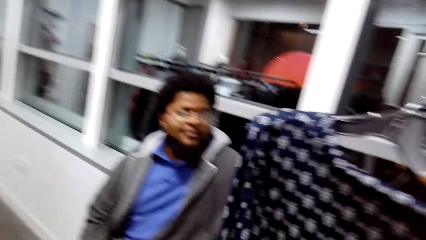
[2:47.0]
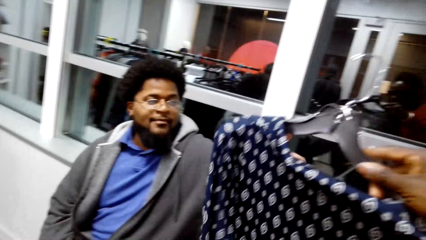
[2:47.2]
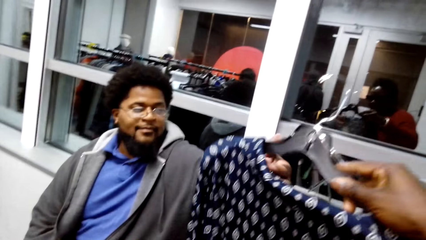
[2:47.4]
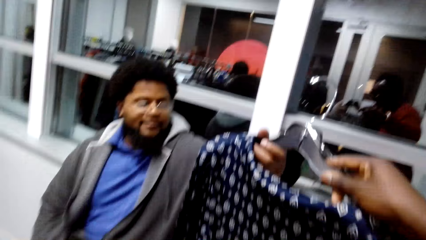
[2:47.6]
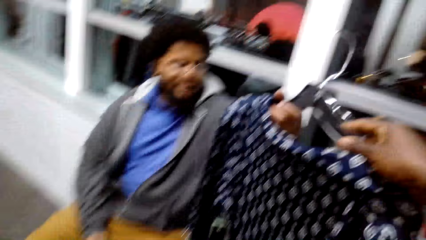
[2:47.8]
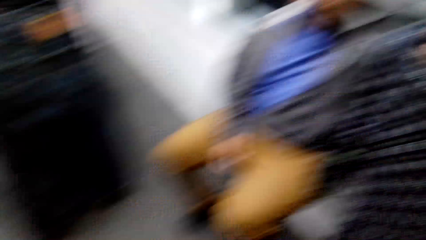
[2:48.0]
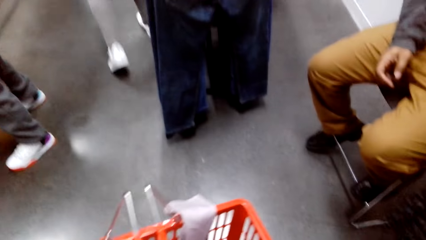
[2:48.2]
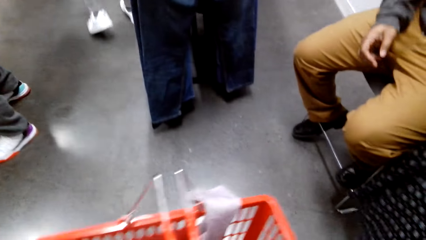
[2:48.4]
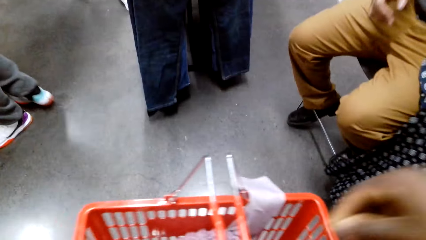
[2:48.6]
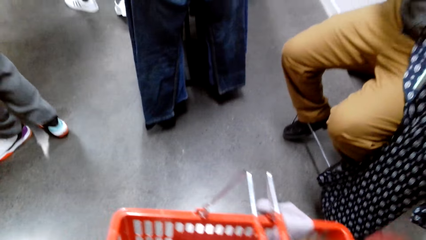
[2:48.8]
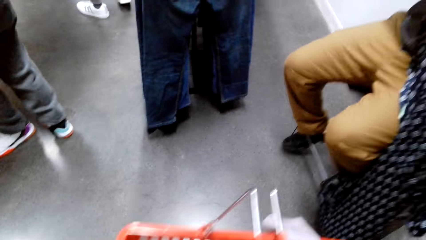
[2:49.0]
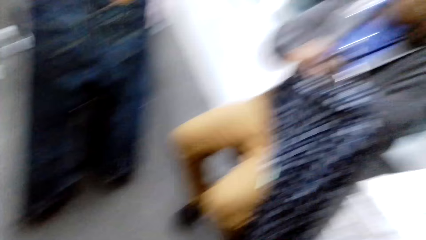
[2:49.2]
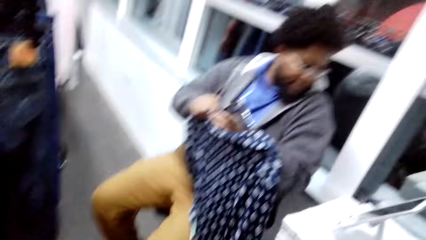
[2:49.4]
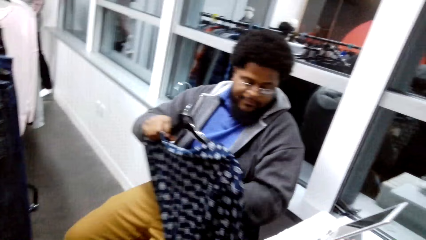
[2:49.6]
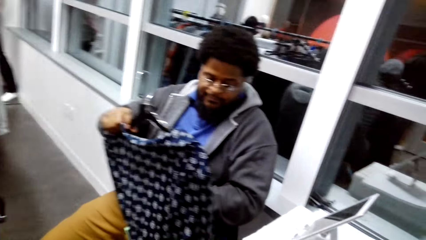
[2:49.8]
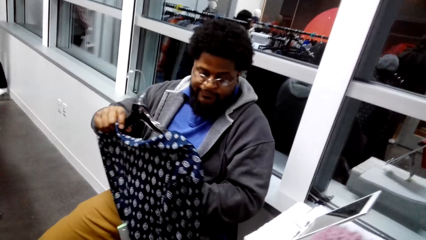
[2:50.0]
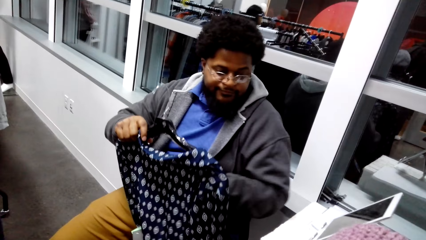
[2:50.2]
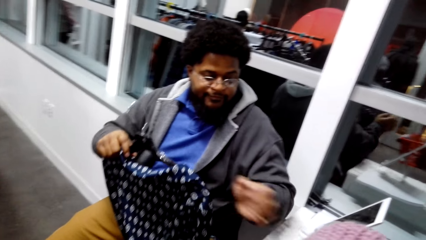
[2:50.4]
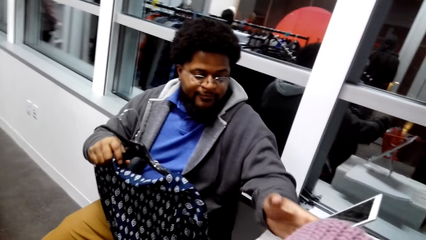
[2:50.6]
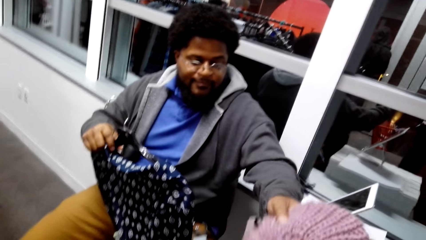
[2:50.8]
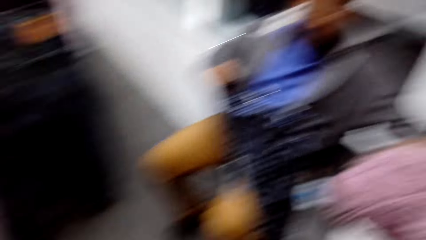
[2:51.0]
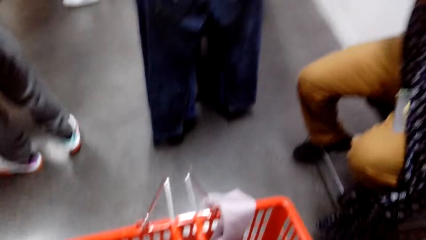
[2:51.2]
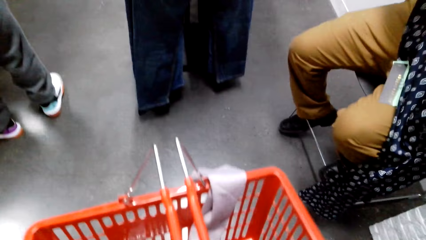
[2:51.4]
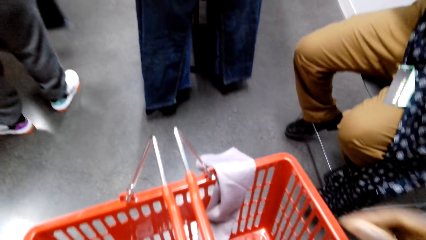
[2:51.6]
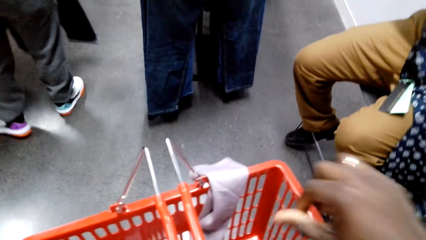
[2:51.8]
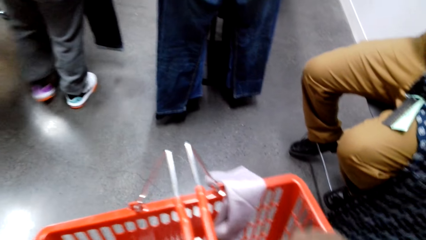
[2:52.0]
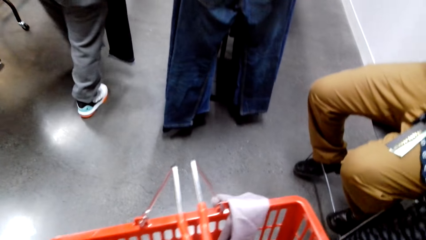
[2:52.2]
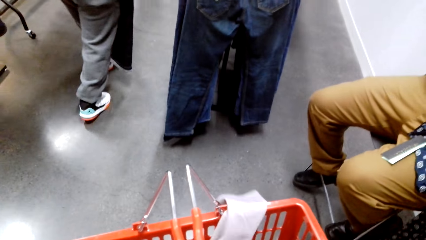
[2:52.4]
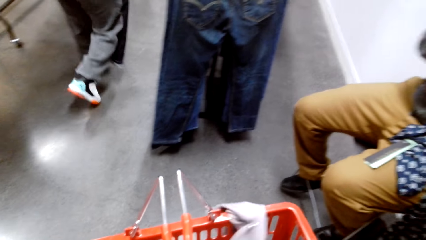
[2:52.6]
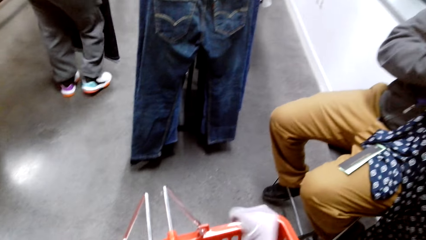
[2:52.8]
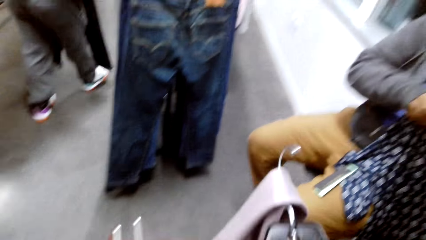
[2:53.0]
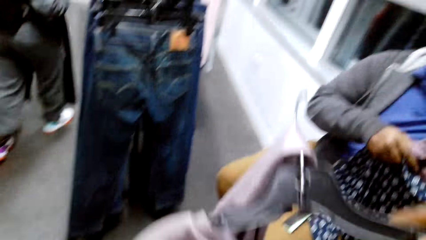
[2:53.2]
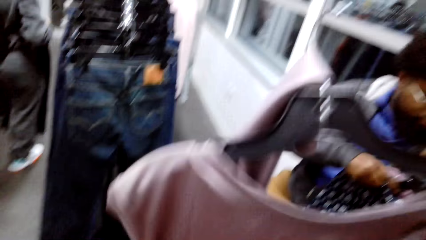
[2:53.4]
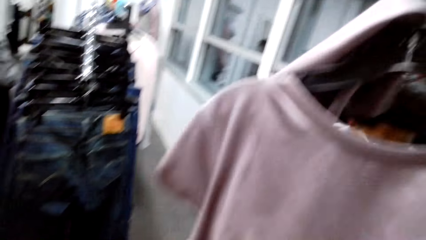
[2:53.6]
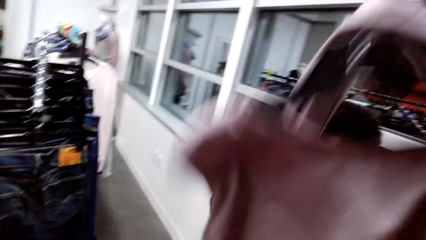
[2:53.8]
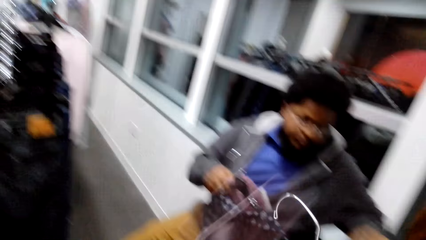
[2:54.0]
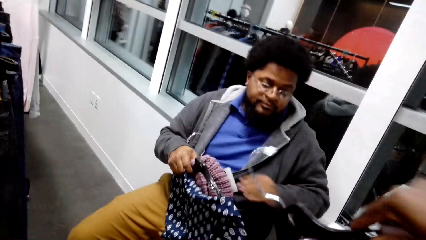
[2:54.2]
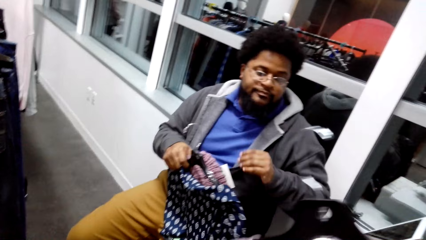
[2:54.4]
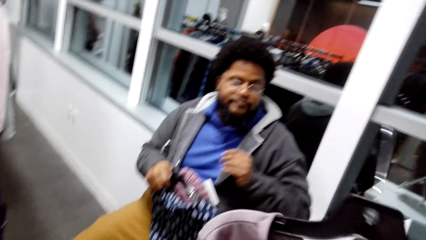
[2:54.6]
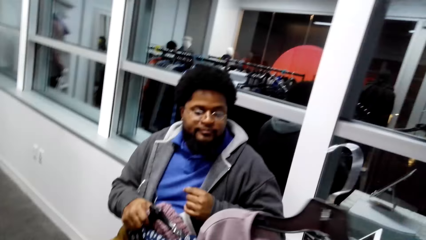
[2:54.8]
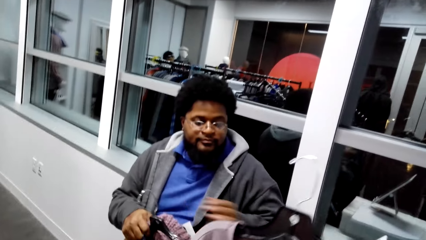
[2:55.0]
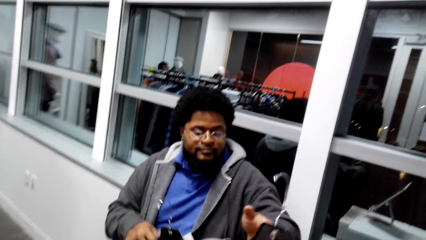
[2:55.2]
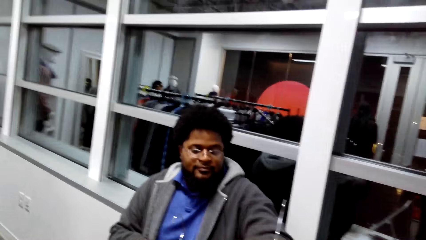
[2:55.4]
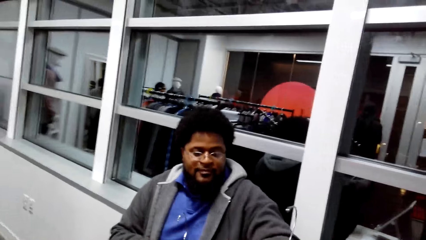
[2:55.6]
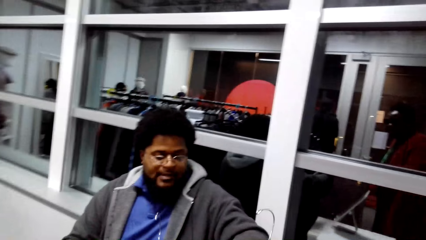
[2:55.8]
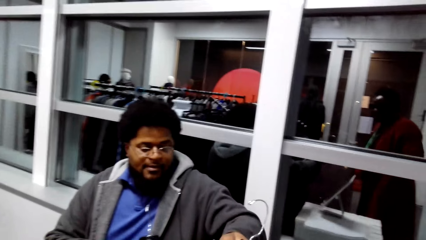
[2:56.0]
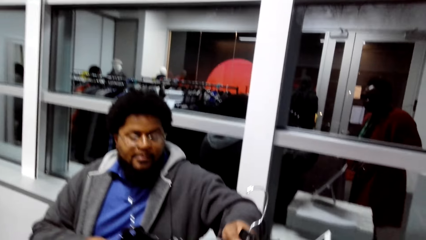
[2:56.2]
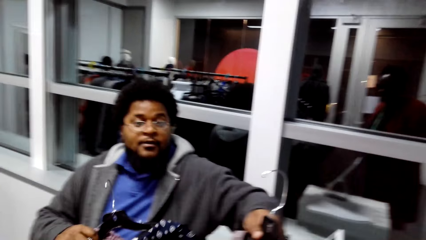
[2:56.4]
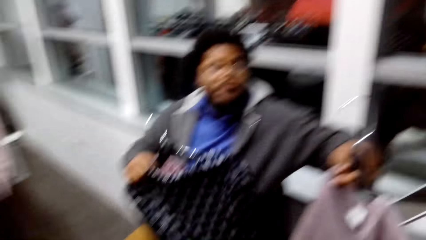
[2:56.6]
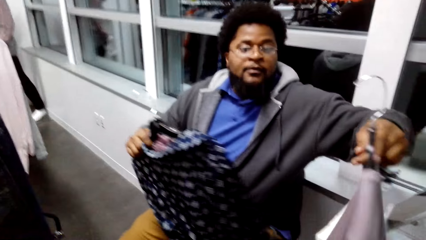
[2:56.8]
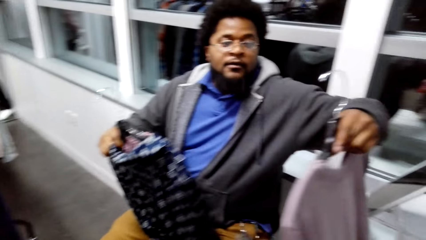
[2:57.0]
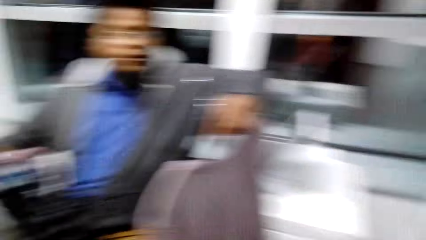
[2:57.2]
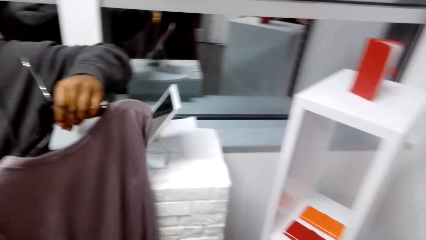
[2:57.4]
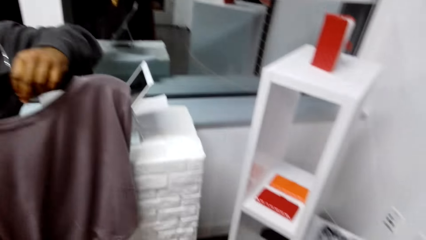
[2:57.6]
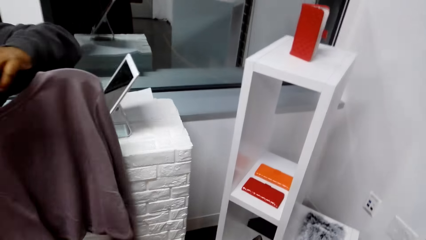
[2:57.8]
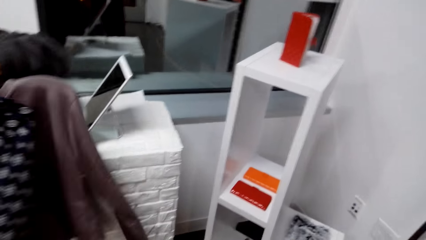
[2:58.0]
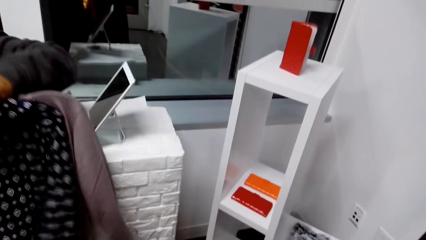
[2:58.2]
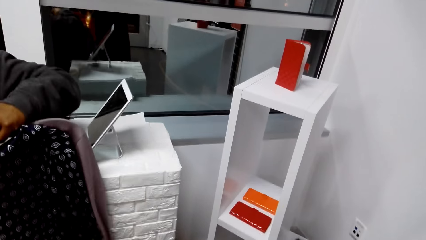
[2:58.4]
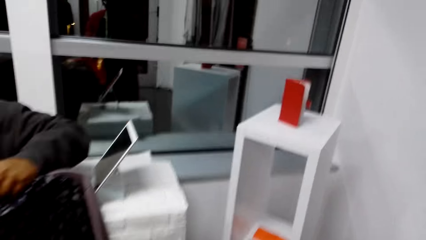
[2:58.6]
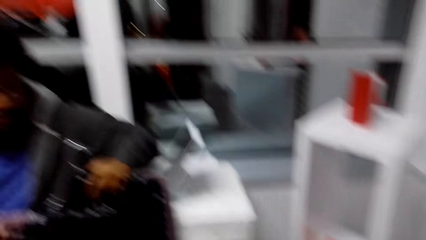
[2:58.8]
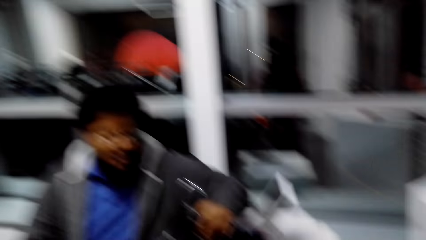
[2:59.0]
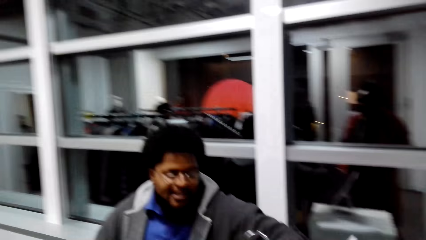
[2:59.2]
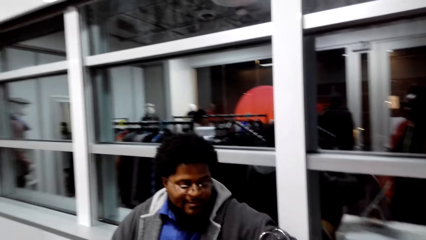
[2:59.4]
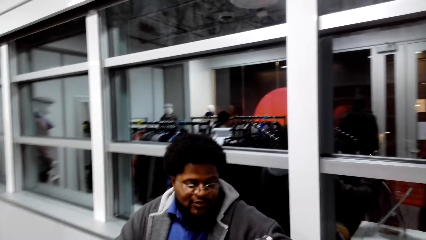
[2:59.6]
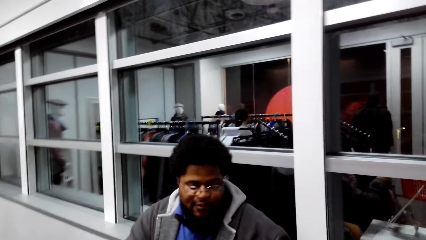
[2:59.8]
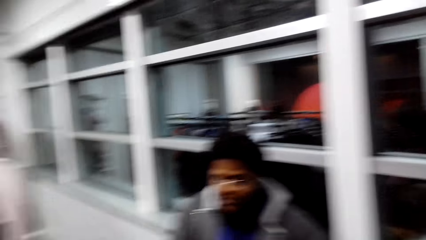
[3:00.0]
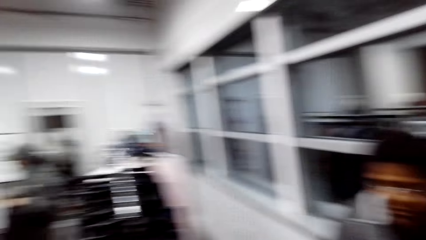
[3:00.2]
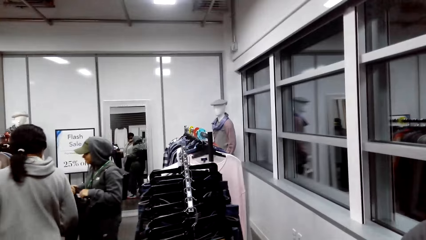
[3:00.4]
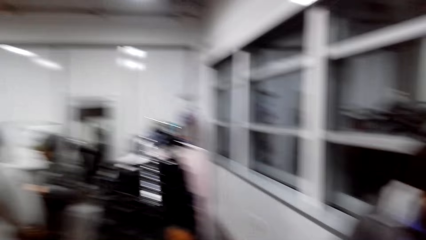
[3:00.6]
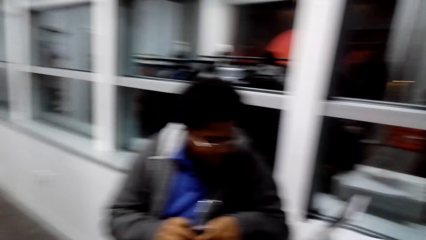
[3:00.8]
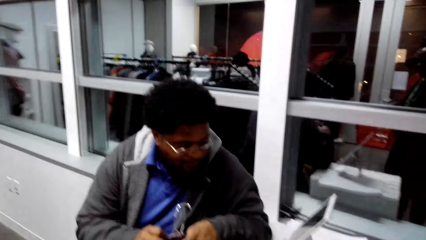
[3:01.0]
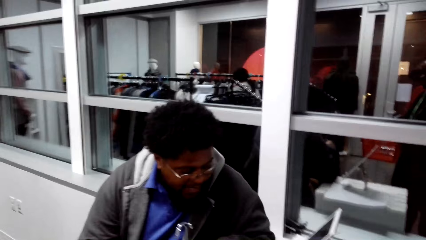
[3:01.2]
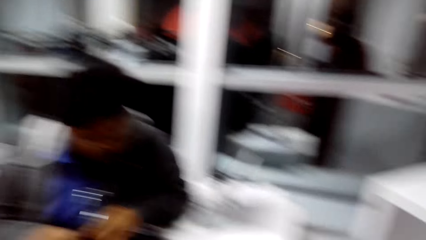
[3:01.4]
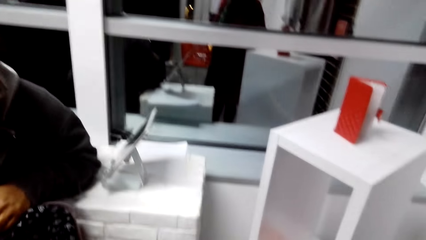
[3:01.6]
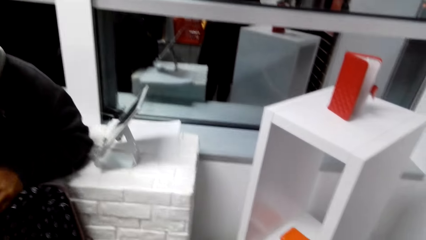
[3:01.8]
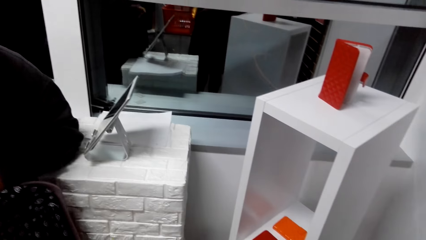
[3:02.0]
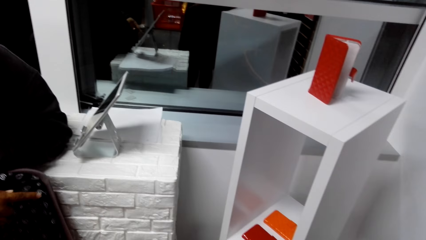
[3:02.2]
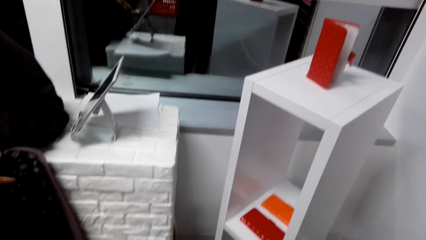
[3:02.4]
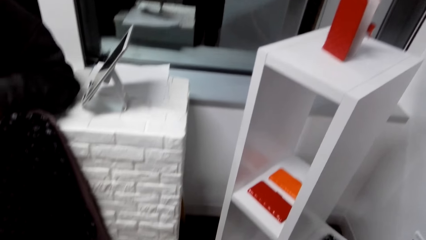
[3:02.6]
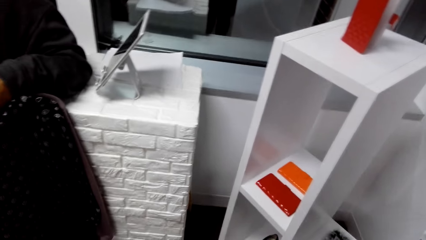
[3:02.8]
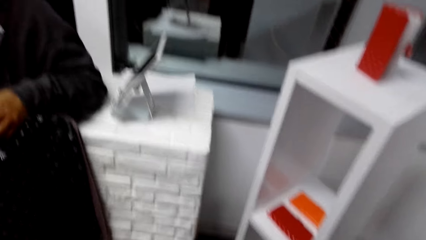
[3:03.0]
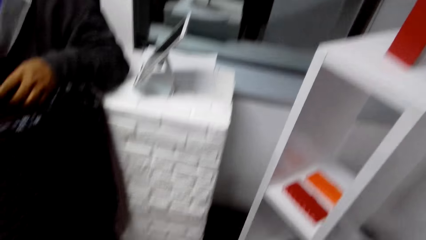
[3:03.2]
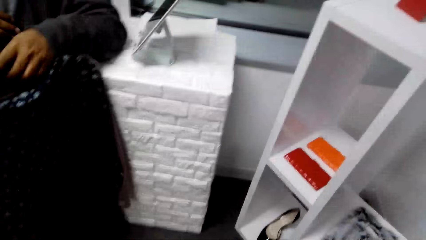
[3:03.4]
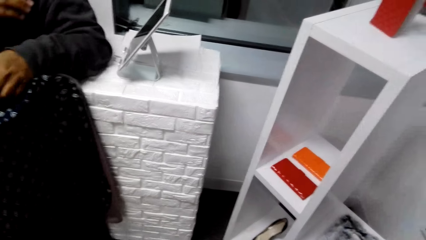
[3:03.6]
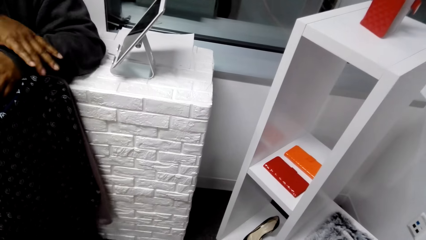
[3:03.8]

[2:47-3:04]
The camera wearer gives the shirt or cloth to a man. They look around and move the right hand. The man touches the cloth. The man picks a cloth from the camera wearer. The camera wearer gives something to the man. They look at the bucket. They move the right hand. They pull a cloth from the bucket. They lift the cloth. They pass the cloth to the man. The man converses with the camera wearer. The camera wearer looks around. The man converses with the camera wearer. The camera wearer looks around. The man converses with the camera wearer. The camera wearer looks around.
